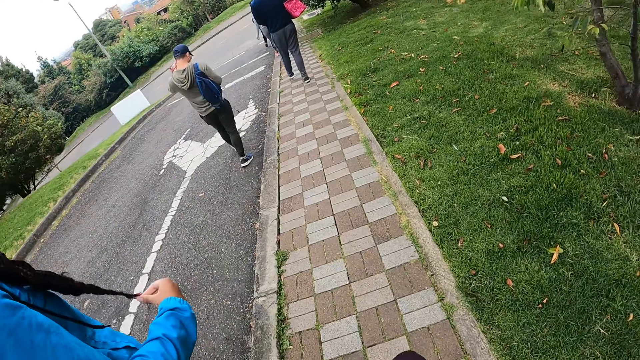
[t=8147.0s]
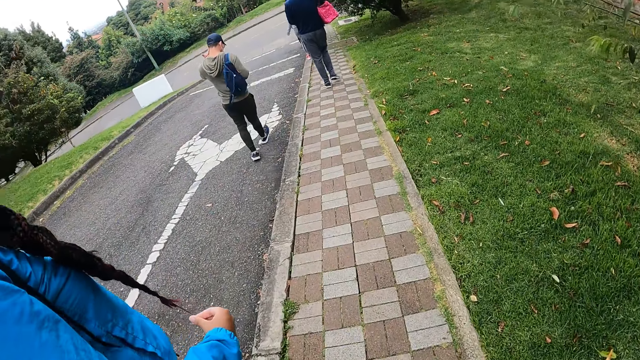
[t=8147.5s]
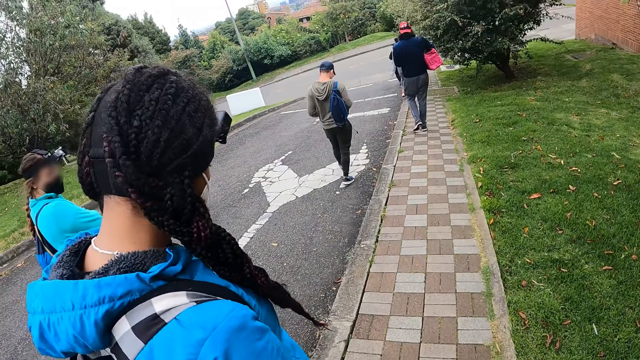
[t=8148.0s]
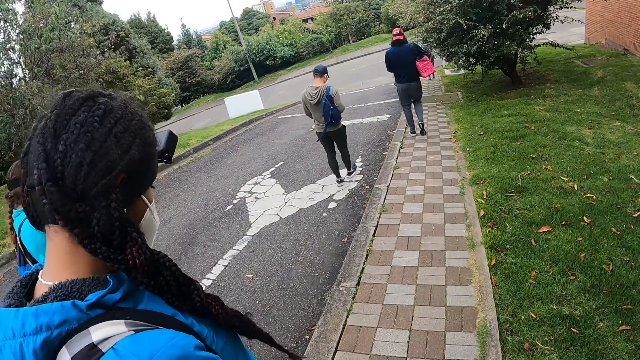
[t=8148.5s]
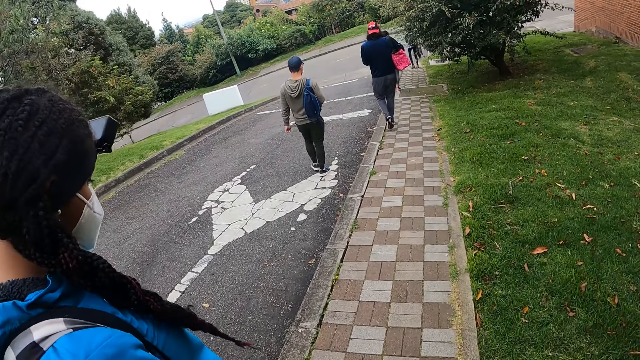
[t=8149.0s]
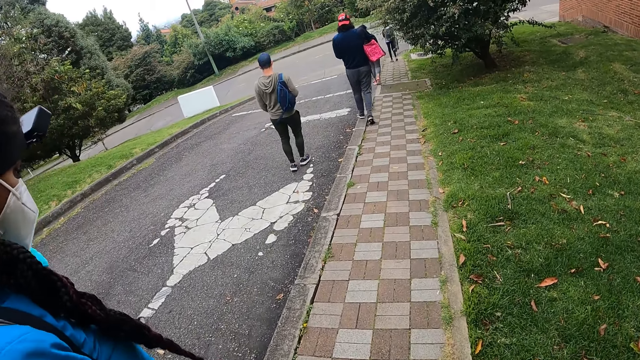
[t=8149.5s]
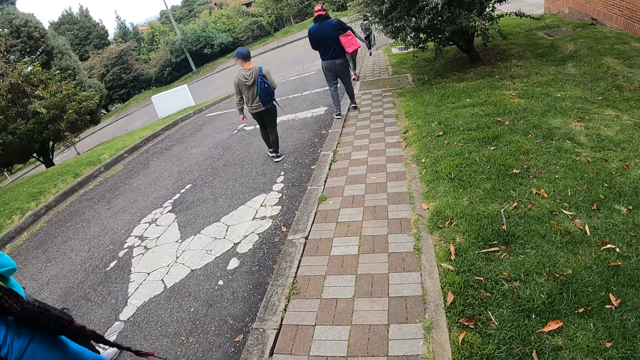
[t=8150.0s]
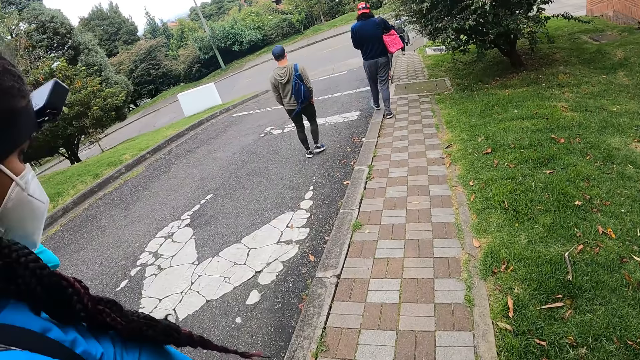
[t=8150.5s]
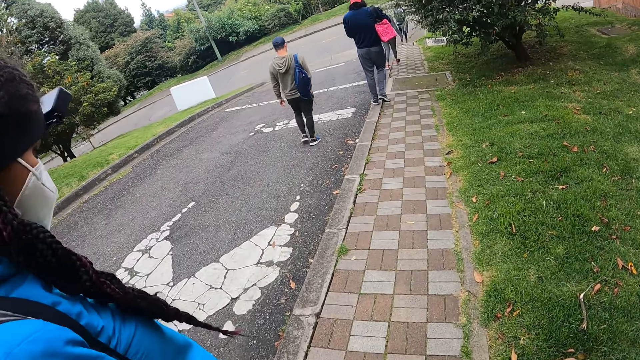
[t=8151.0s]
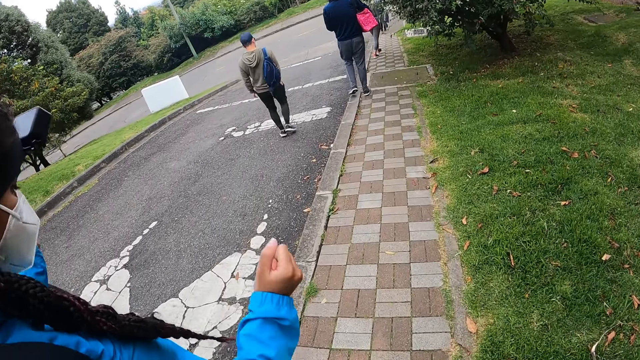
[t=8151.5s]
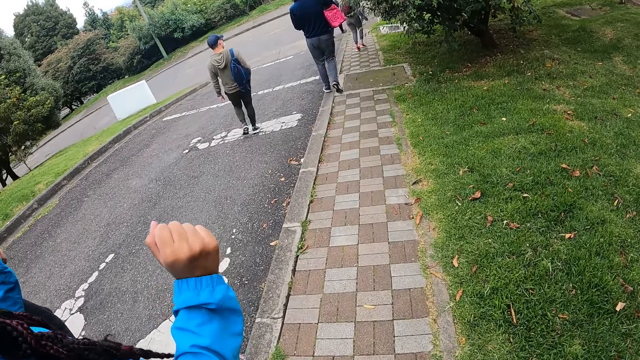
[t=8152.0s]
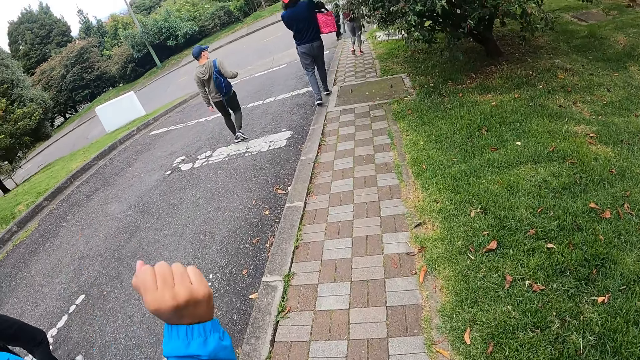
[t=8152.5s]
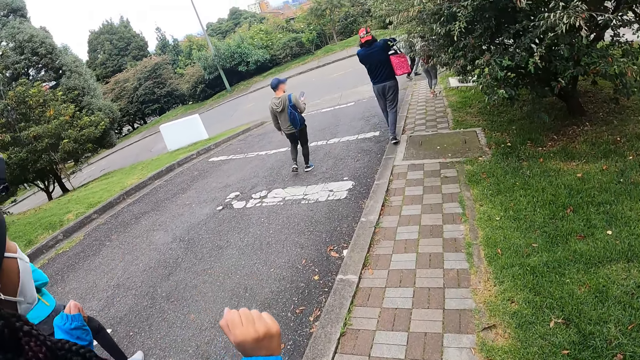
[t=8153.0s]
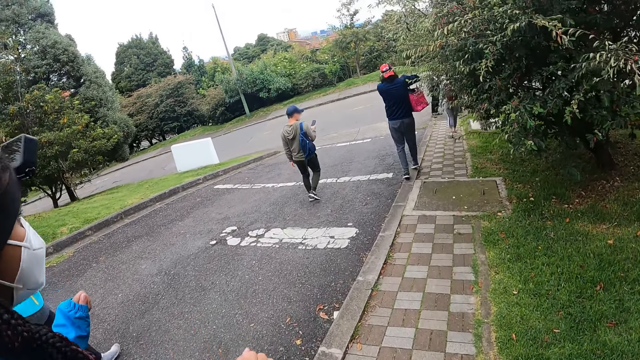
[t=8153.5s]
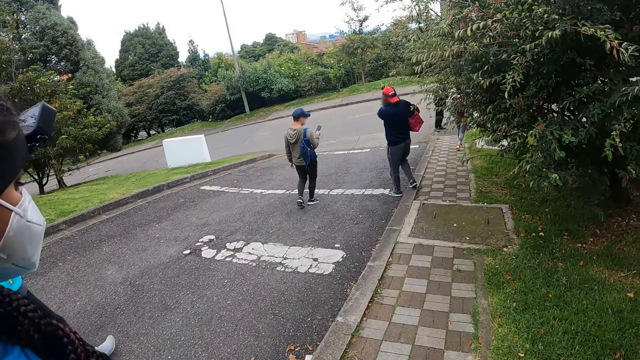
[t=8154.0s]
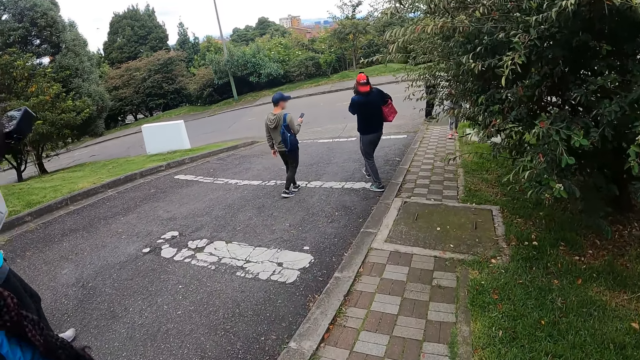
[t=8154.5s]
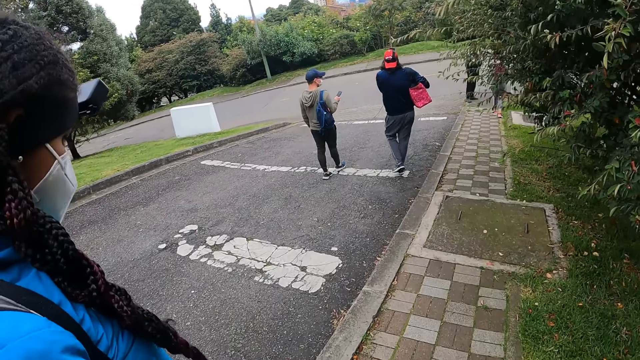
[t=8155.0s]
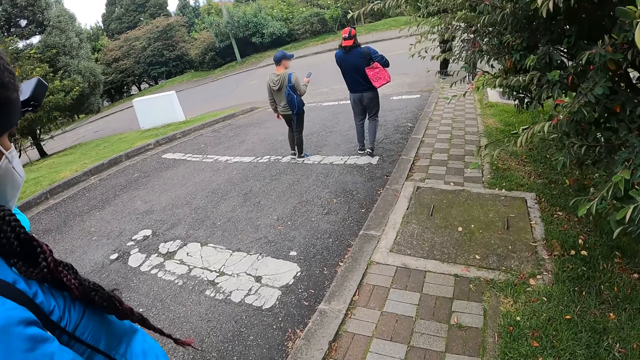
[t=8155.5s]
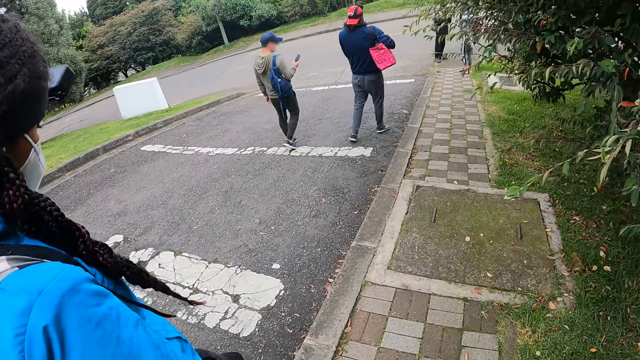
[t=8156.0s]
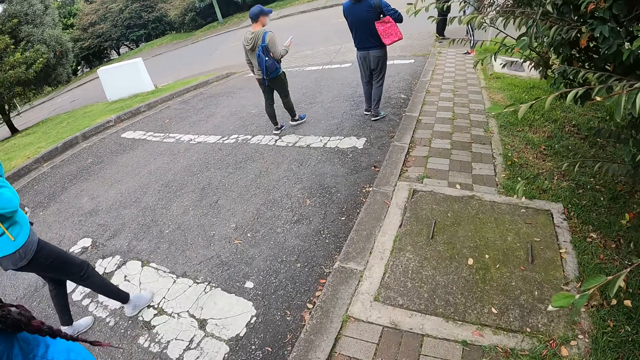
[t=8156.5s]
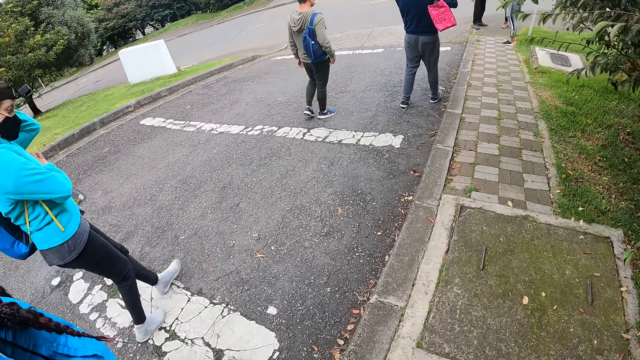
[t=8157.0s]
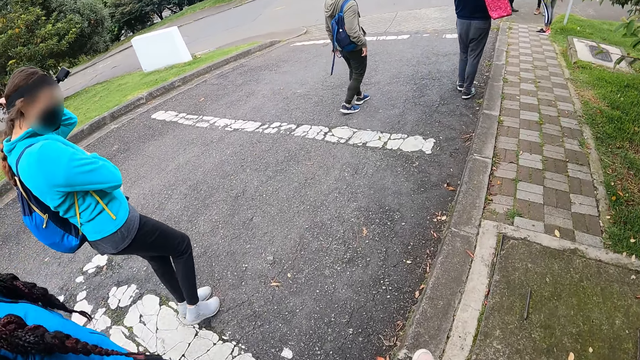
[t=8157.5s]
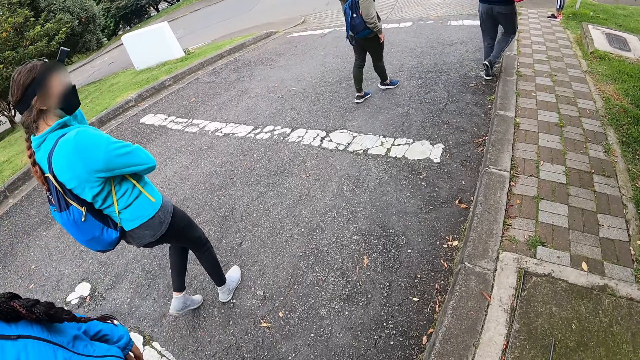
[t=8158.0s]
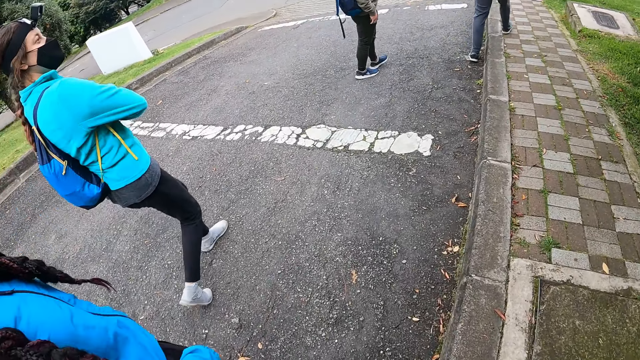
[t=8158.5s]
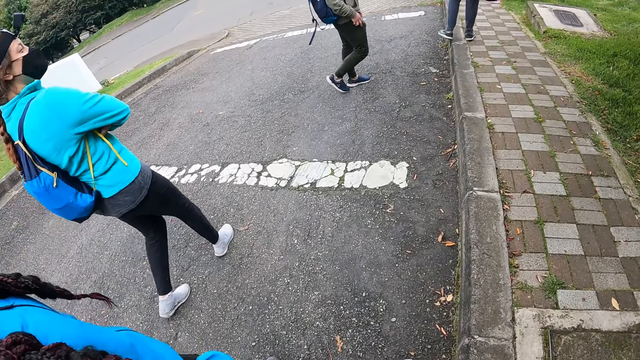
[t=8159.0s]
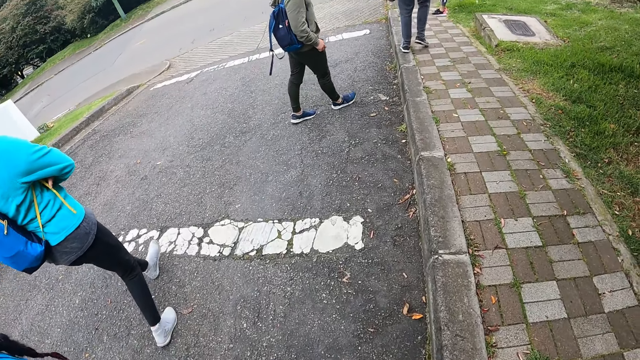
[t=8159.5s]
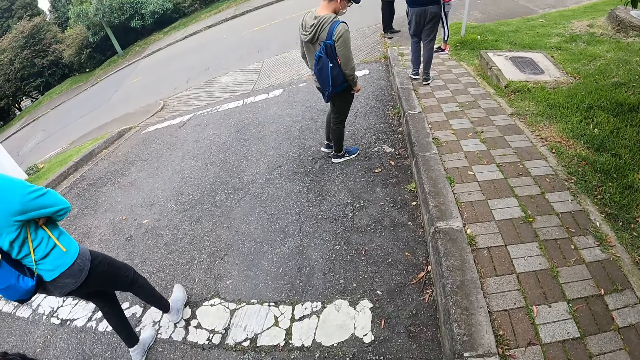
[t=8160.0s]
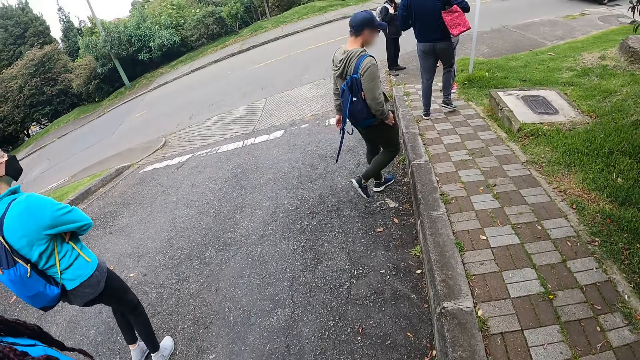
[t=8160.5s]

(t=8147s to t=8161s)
The camera wearer walks along the road with a woman and the team. The woman converses with the camera wearer. A man uses his phone. The camera wearer walks along the road.

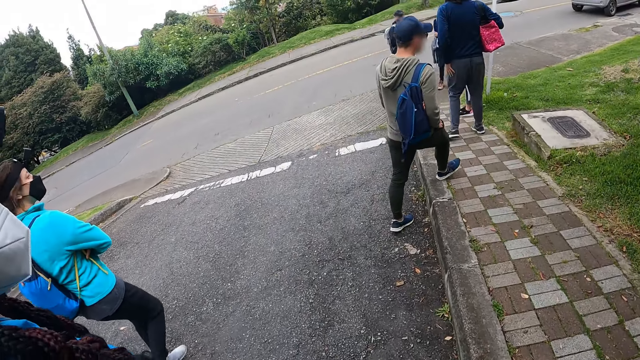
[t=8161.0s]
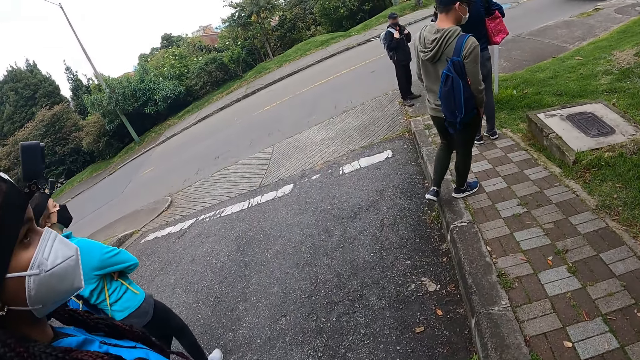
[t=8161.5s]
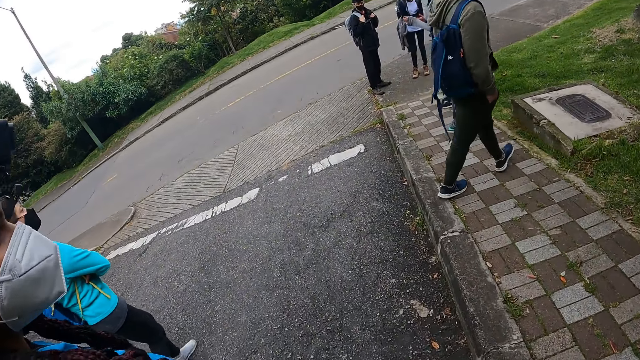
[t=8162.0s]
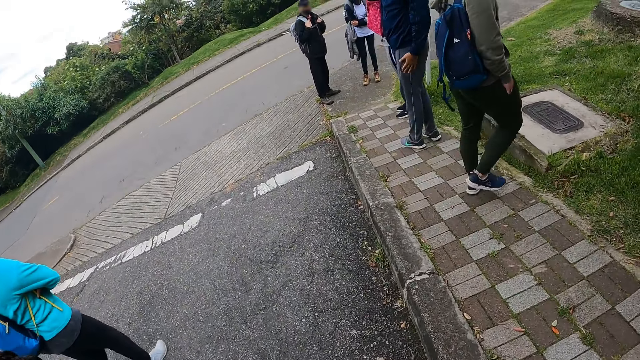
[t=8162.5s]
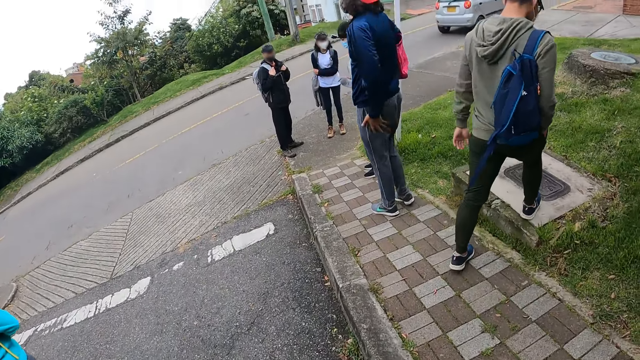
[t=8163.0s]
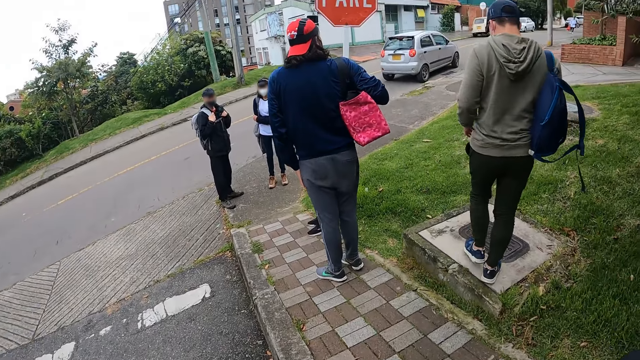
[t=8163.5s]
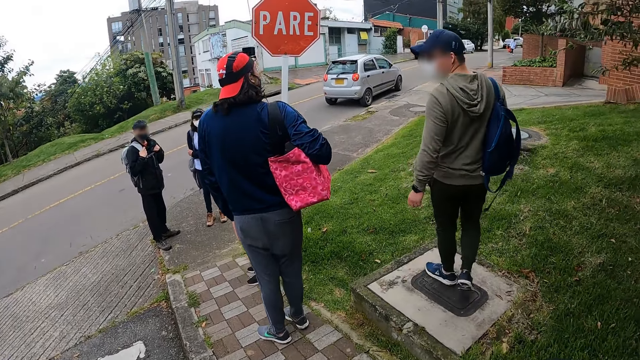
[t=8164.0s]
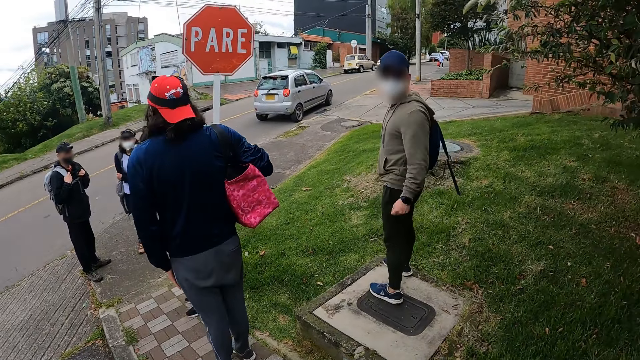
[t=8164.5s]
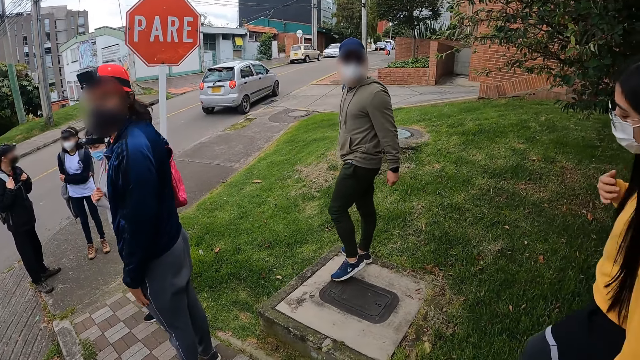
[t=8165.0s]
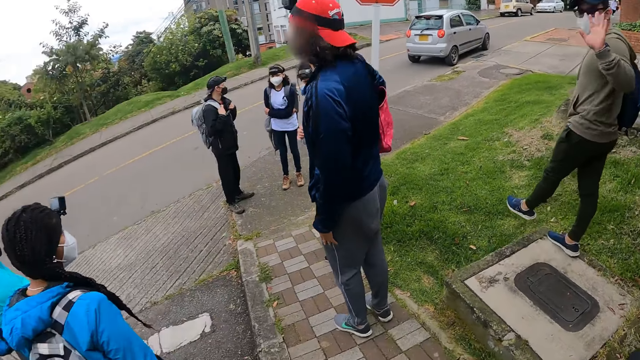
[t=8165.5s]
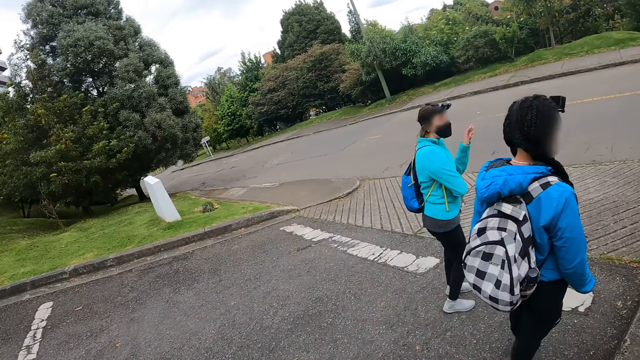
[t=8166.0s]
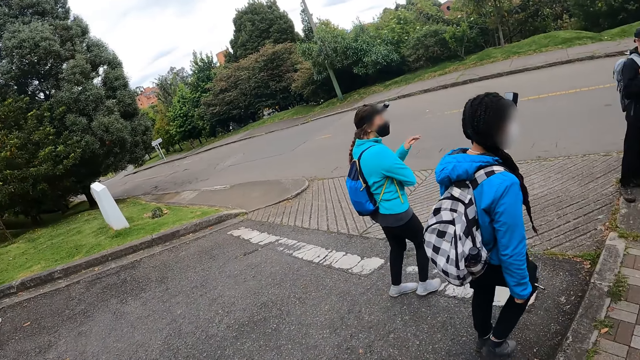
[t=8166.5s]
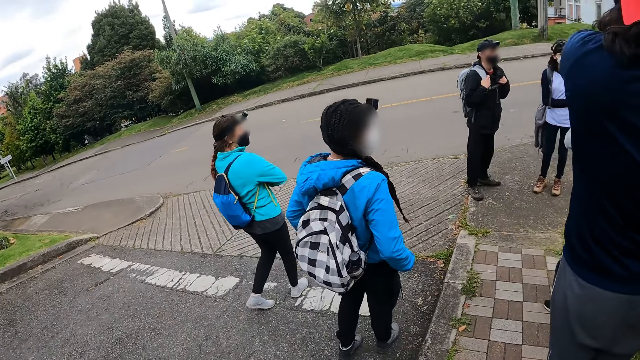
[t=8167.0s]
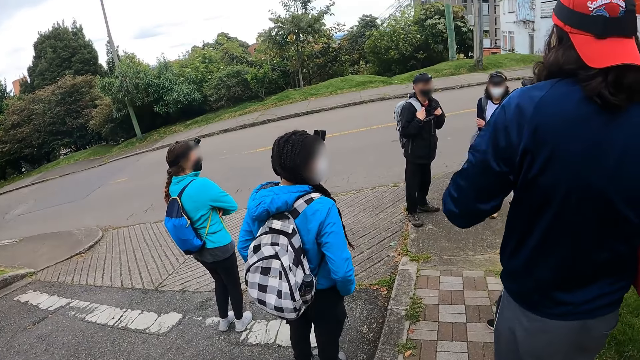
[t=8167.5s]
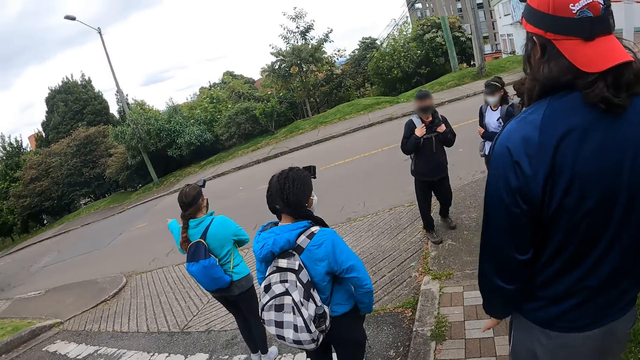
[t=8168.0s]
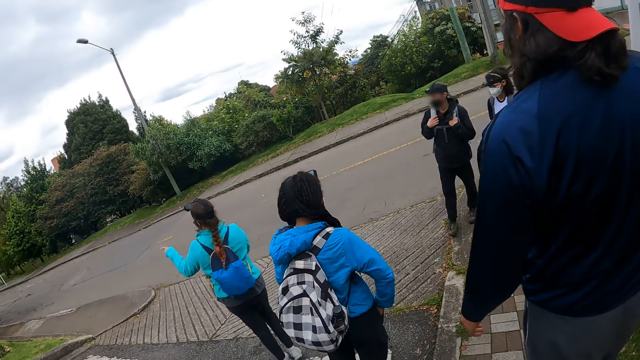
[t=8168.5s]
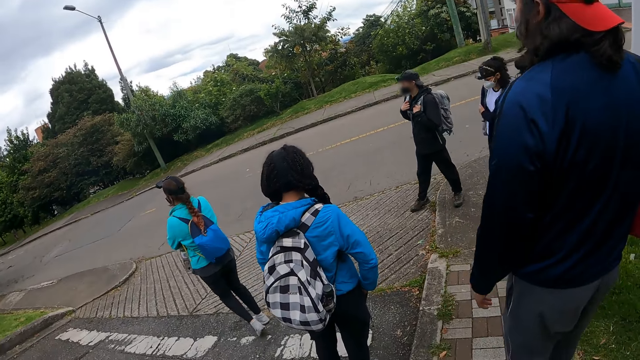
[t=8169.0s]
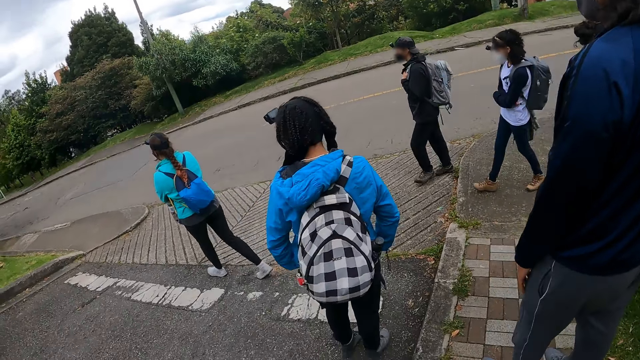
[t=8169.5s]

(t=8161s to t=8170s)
The camera wearer looks around the road. They look at a man. They look around the road.
